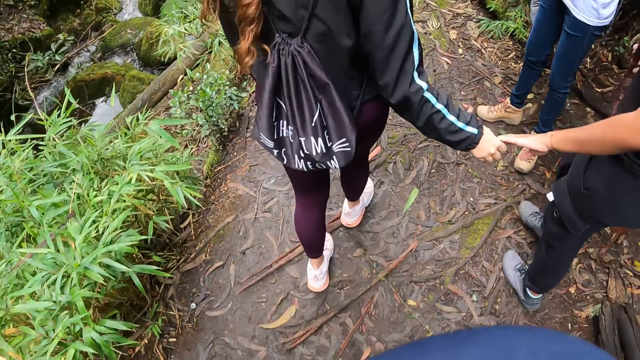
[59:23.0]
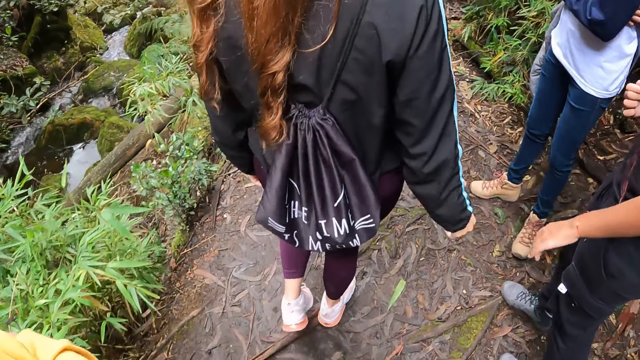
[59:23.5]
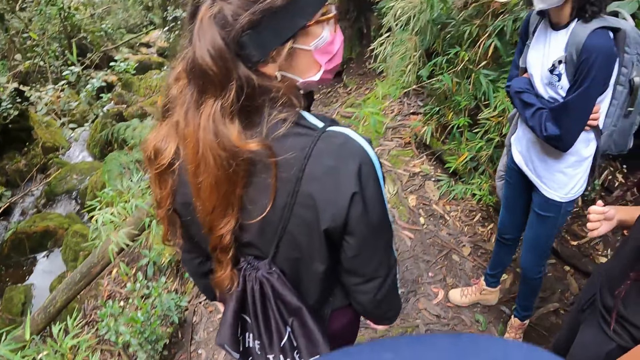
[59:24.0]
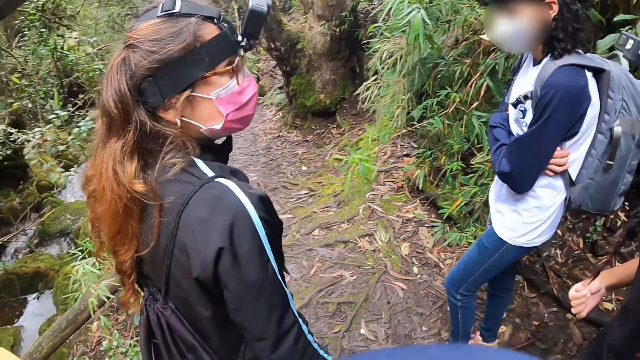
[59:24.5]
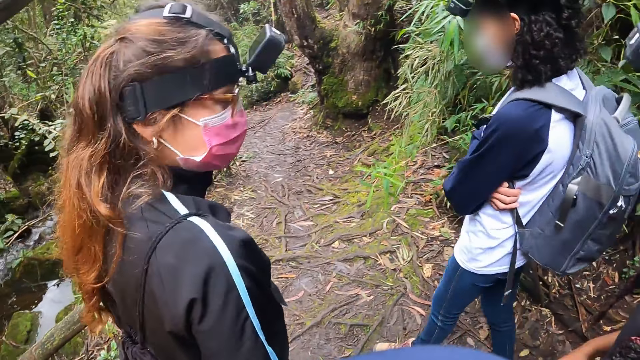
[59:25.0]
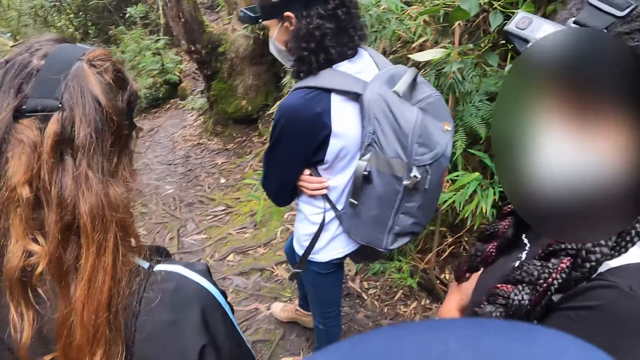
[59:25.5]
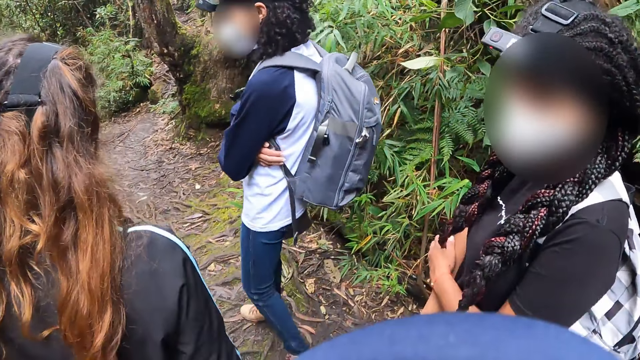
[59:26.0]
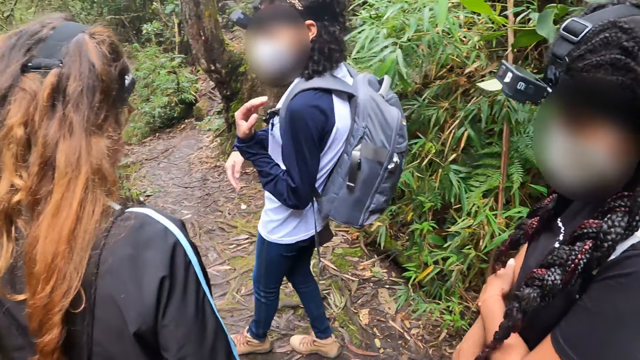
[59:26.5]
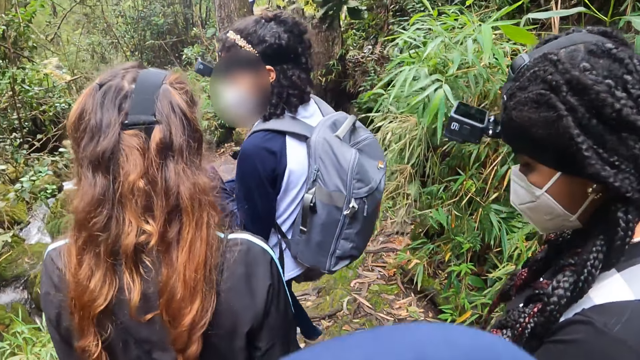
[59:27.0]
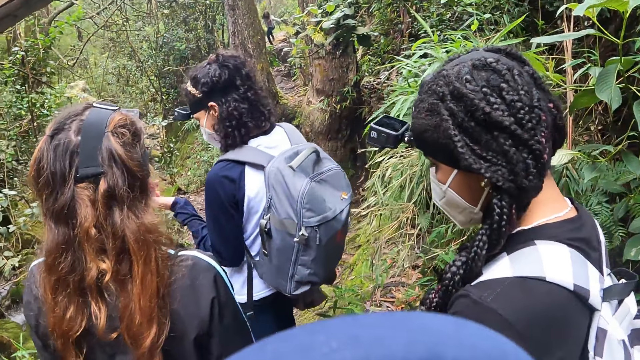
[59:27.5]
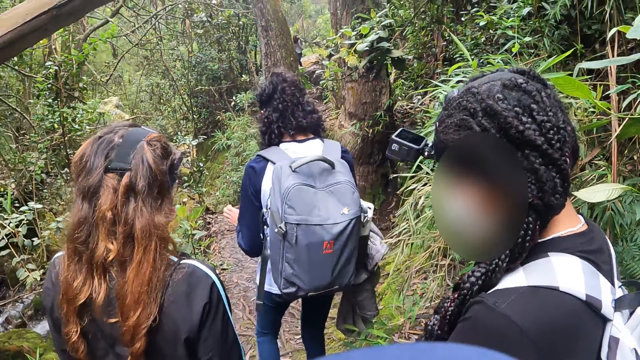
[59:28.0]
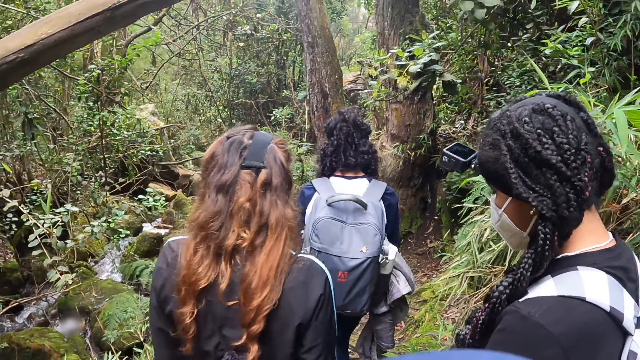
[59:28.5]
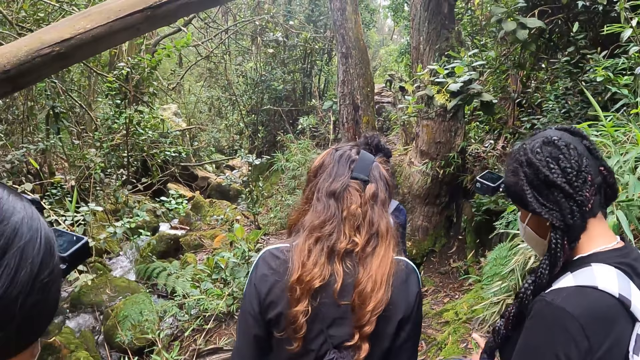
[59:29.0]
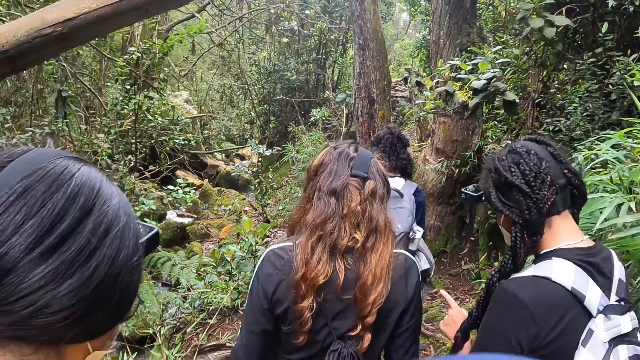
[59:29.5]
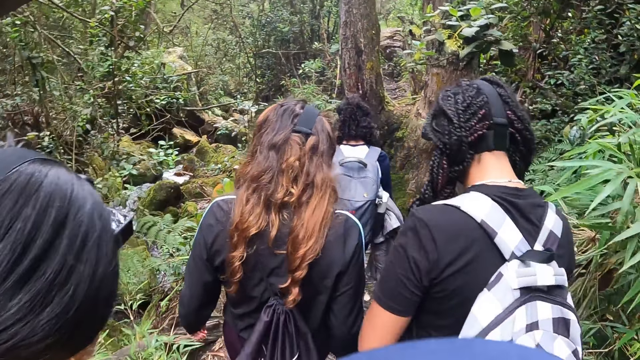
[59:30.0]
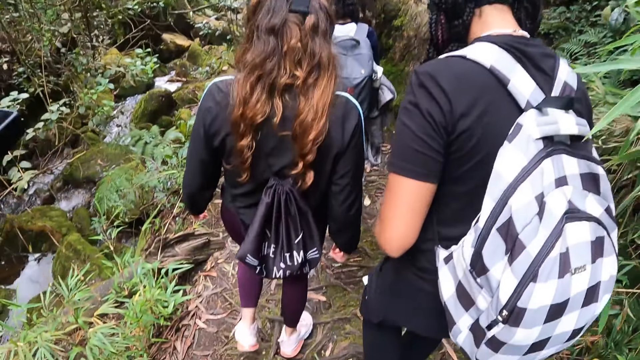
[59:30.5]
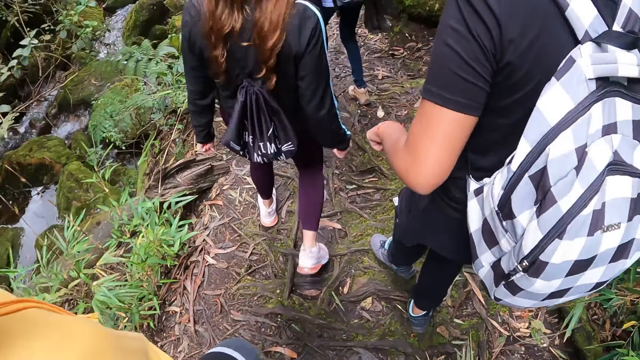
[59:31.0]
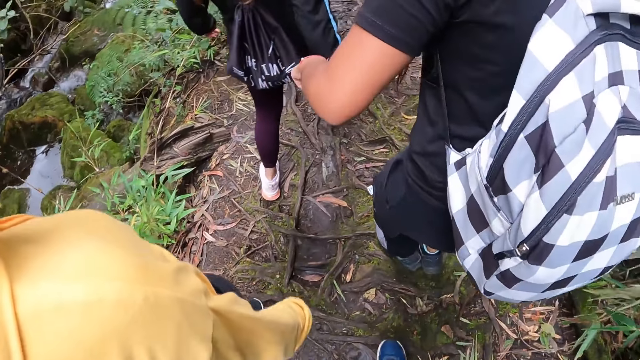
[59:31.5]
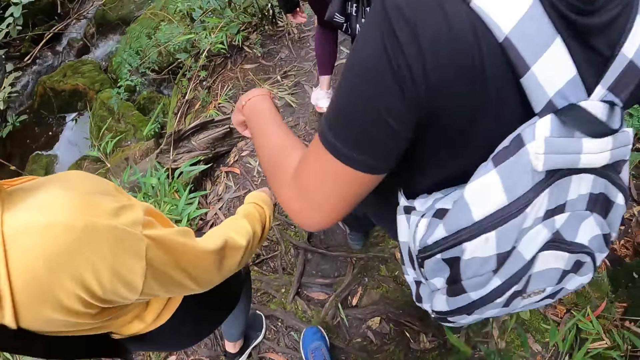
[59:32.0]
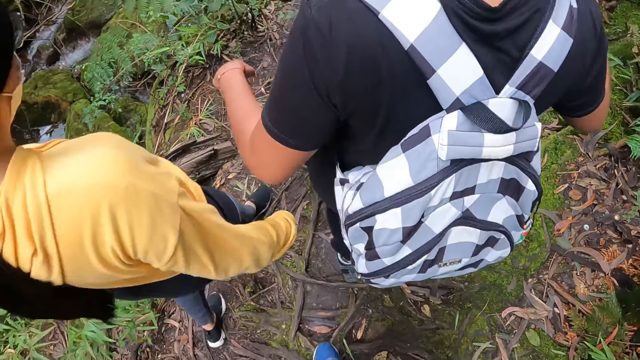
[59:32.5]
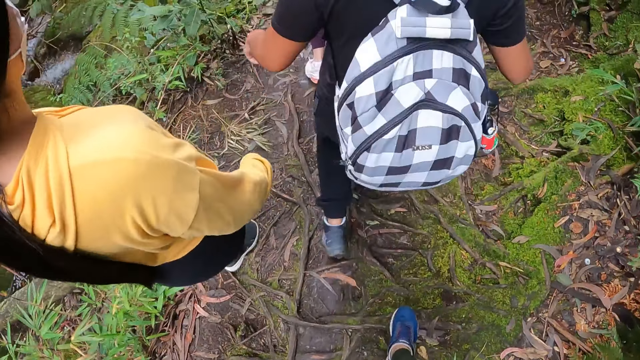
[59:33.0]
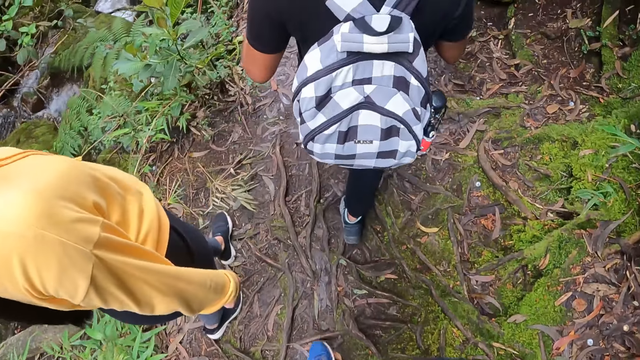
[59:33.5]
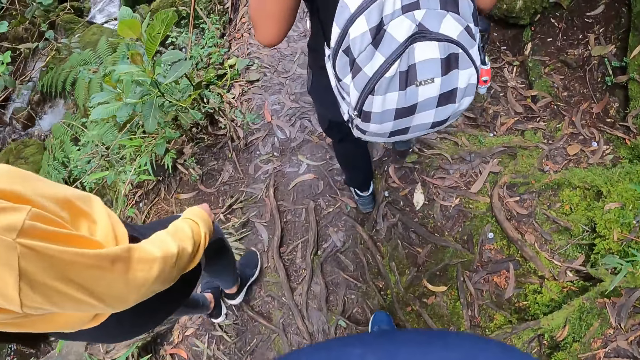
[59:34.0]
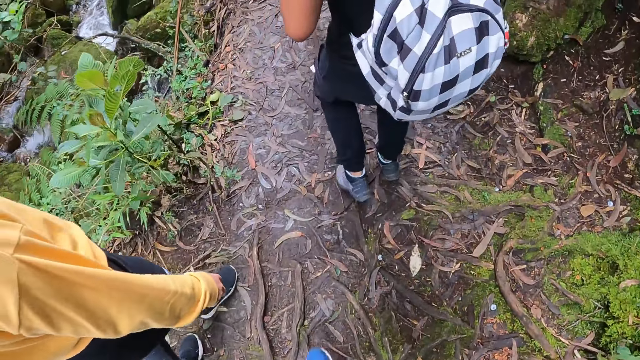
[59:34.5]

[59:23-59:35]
A person removes a hand from another person. The second person, a third person and the first person walk around. The camera wearer walks around. A fourth person walks around with the second, third and first person in a forest.

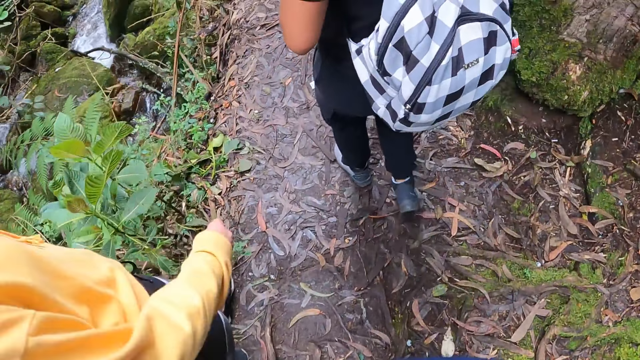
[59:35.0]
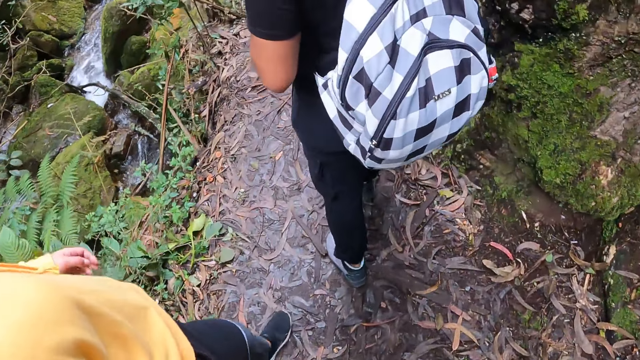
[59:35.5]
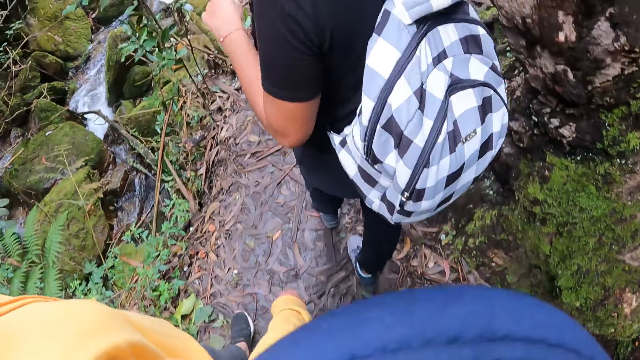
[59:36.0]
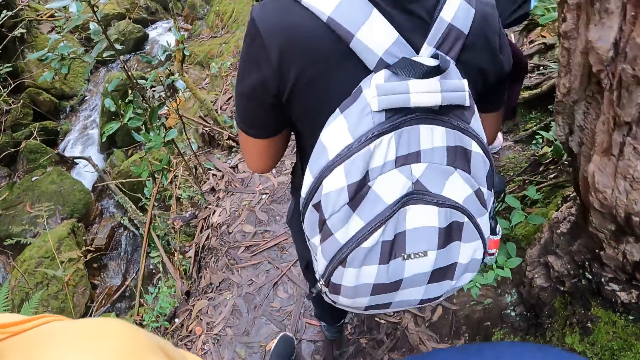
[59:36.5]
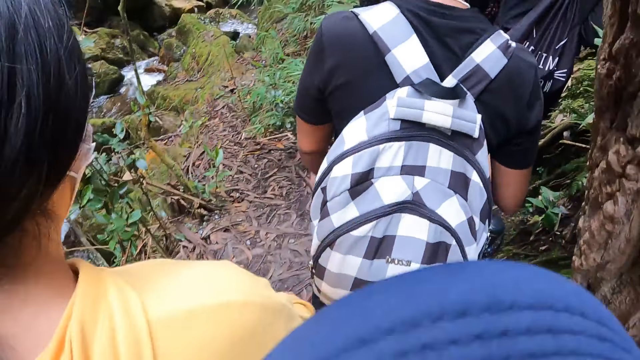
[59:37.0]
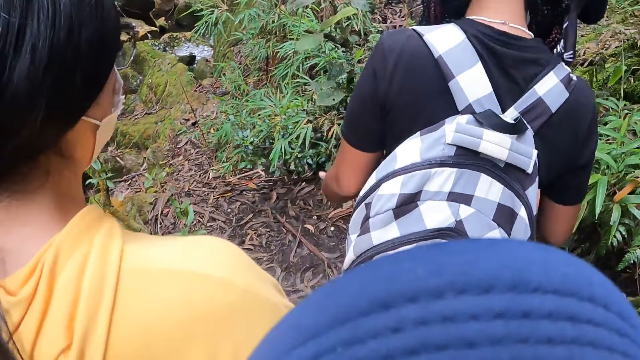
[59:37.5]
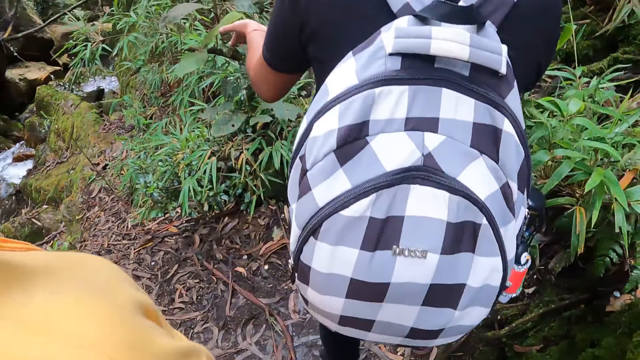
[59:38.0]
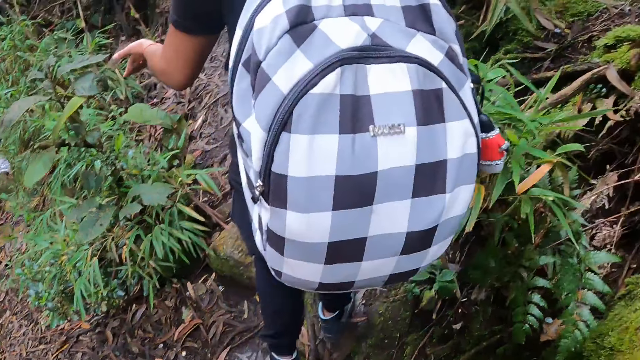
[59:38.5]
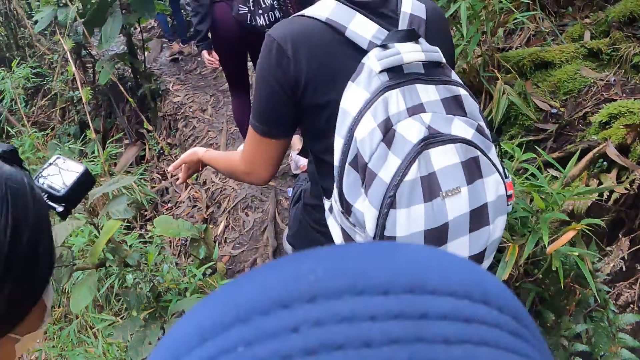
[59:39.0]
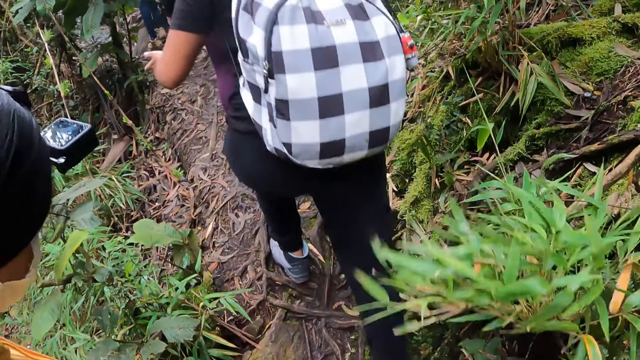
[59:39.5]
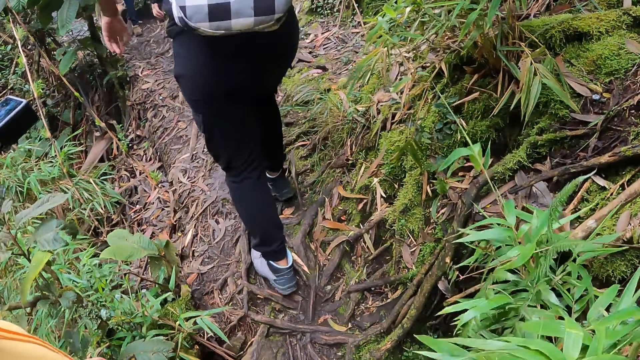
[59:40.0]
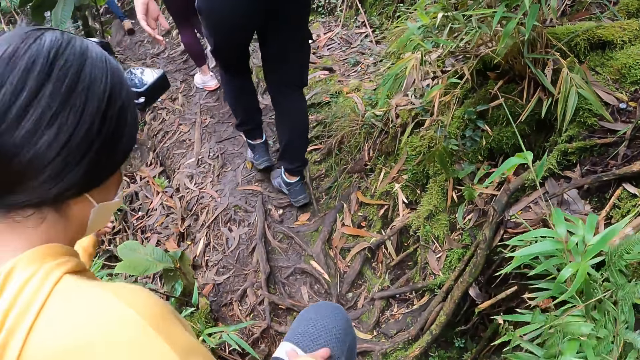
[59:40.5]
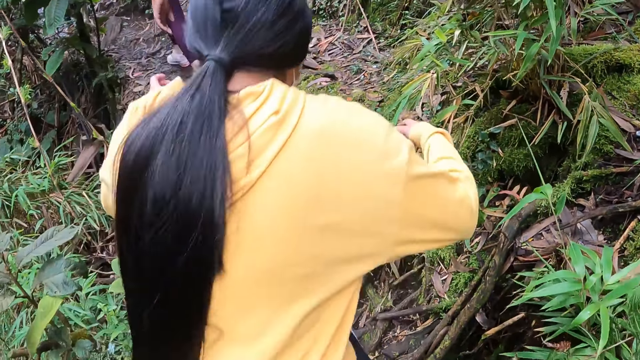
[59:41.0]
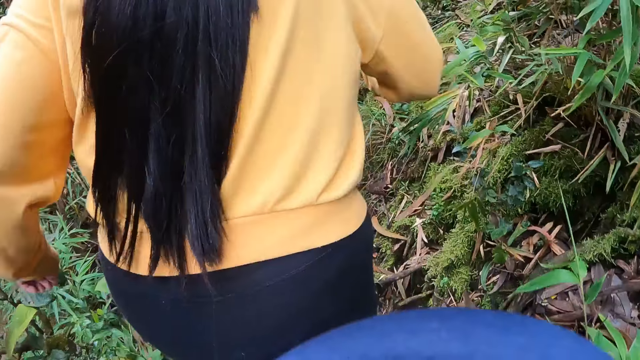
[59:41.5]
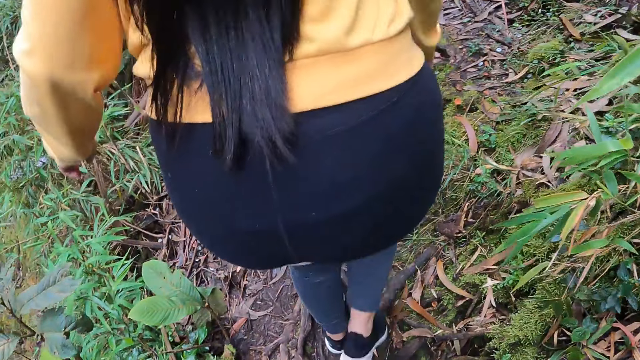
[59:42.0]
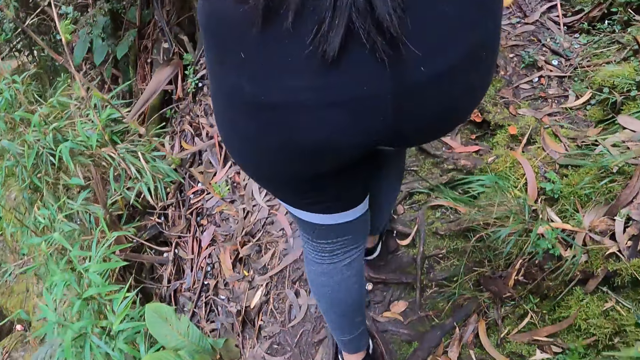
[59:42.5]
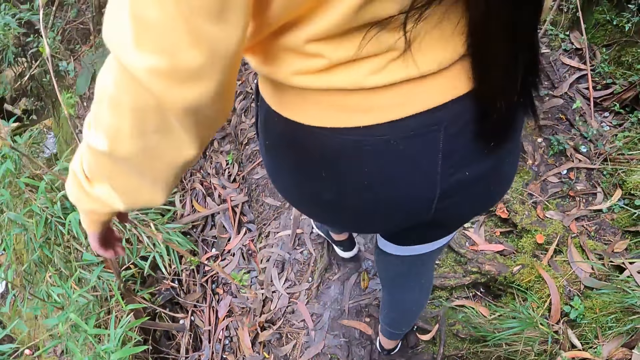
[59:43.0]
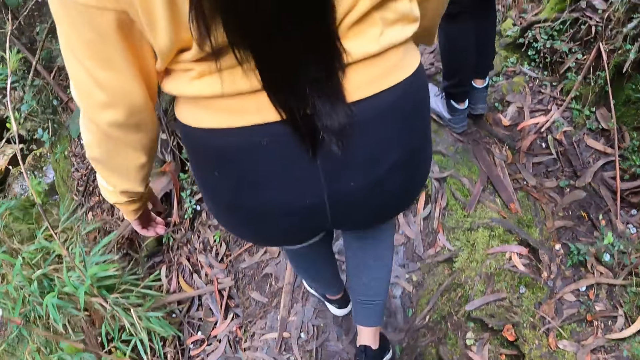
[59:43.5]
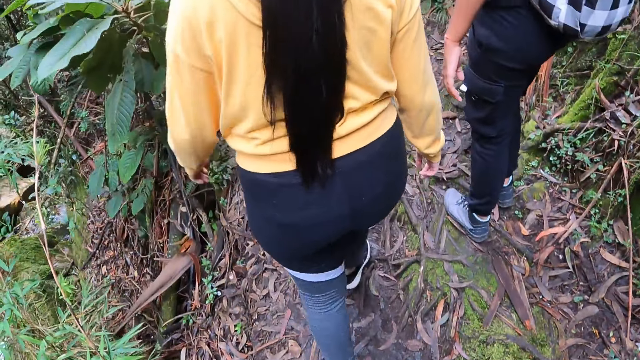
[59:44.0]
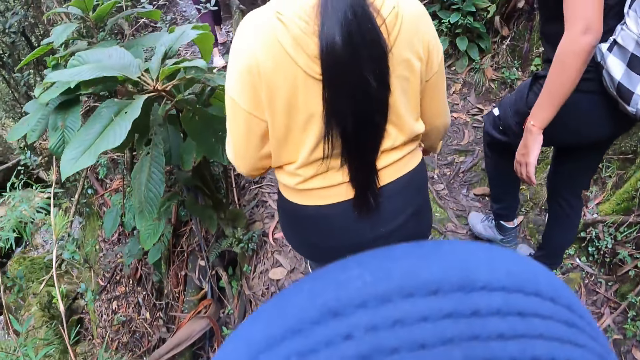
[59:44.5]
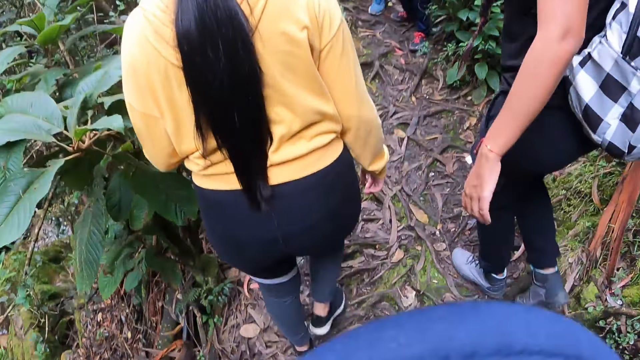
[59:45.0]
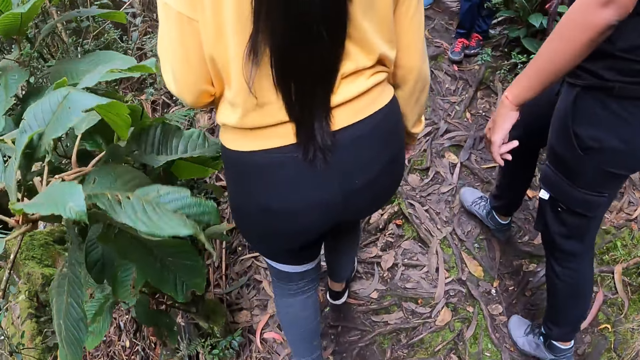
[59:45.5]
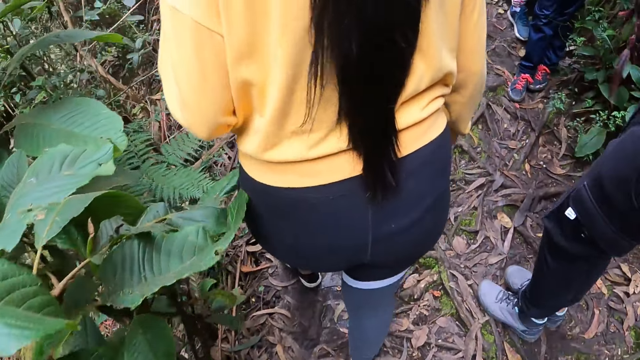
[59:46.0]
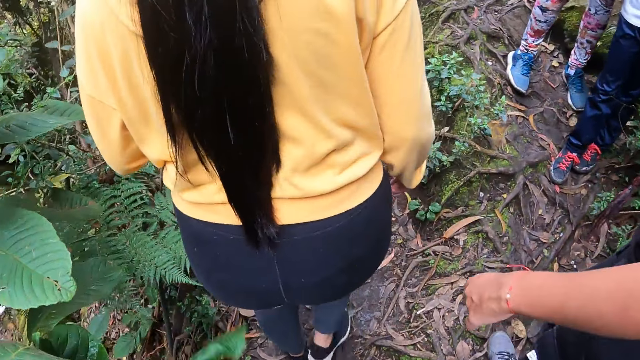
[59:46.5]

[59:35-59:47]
The camera wearer takes a hike with four people.
